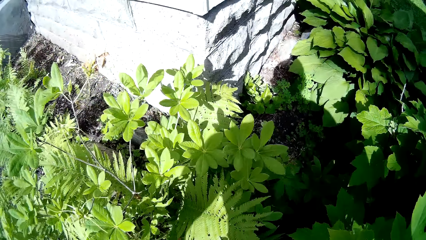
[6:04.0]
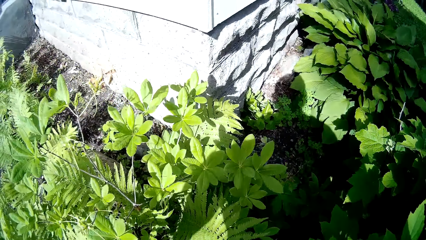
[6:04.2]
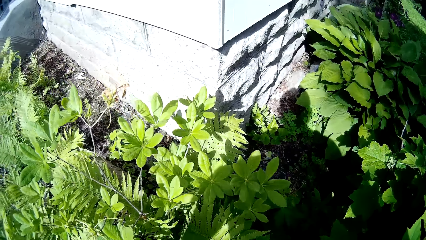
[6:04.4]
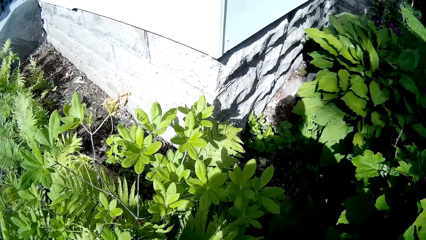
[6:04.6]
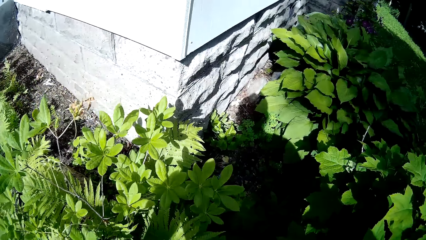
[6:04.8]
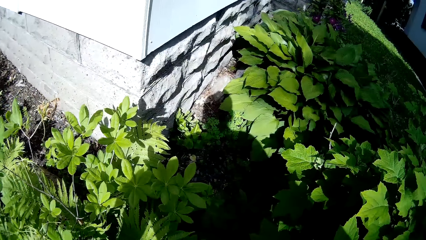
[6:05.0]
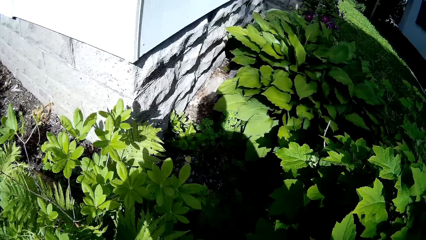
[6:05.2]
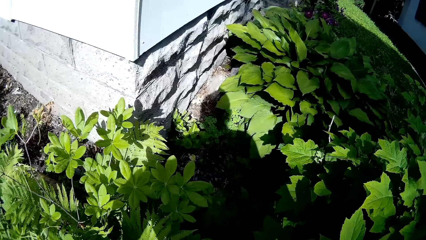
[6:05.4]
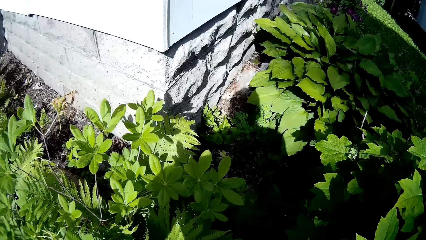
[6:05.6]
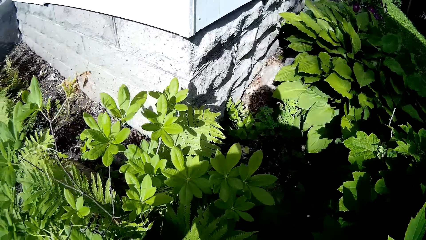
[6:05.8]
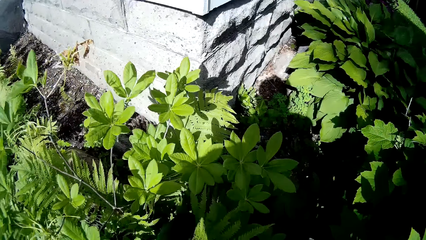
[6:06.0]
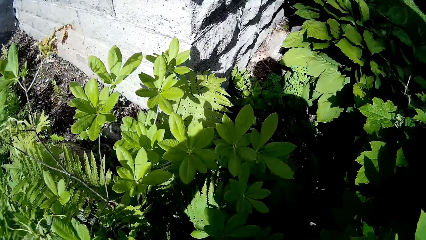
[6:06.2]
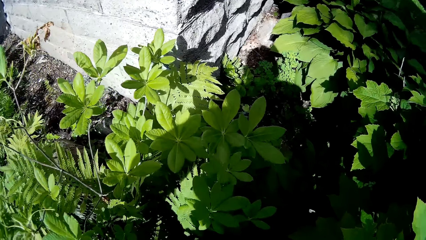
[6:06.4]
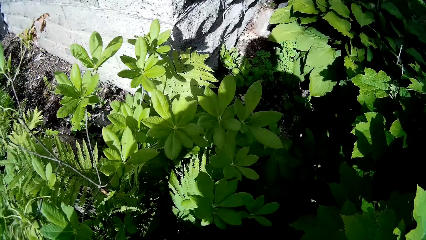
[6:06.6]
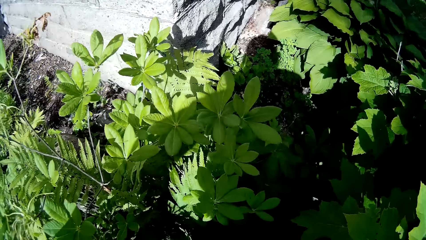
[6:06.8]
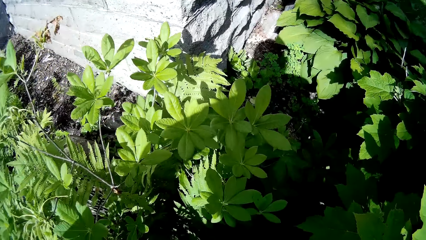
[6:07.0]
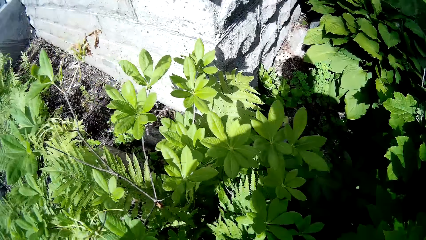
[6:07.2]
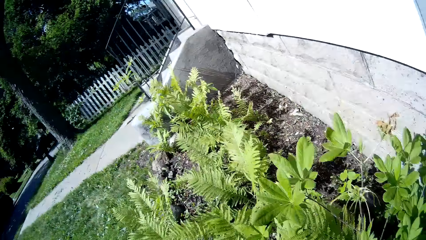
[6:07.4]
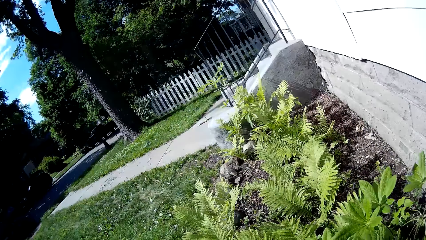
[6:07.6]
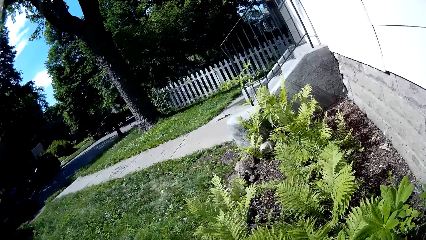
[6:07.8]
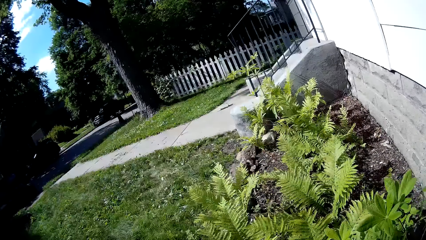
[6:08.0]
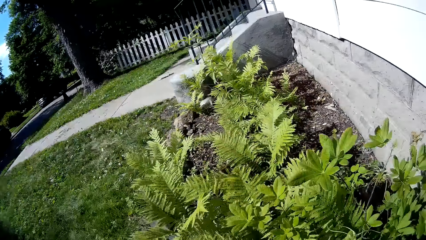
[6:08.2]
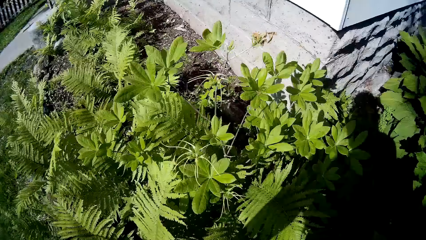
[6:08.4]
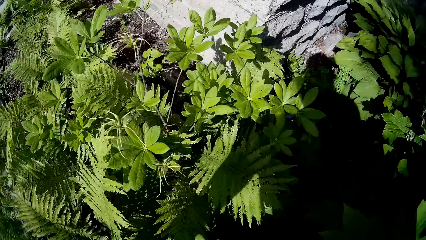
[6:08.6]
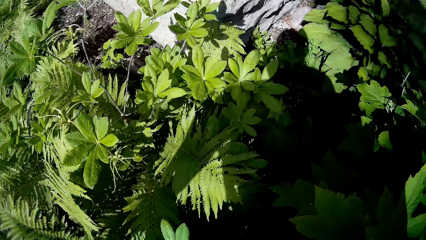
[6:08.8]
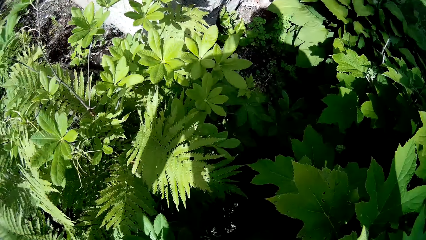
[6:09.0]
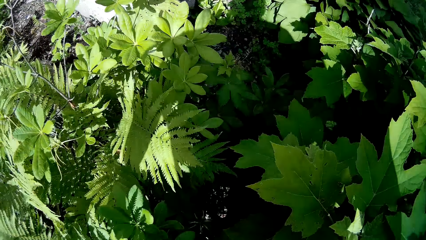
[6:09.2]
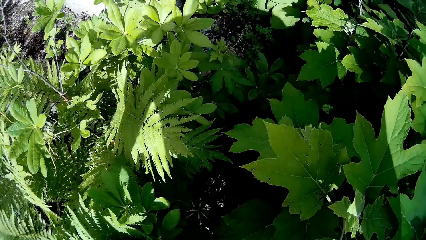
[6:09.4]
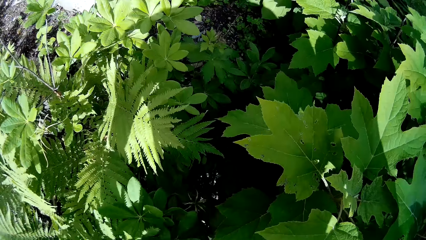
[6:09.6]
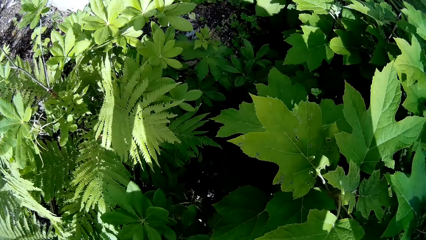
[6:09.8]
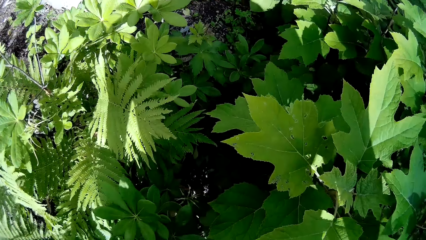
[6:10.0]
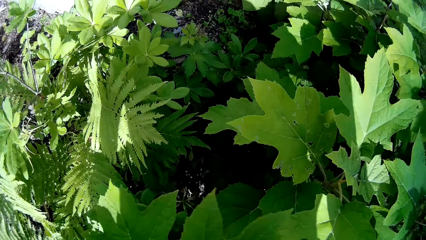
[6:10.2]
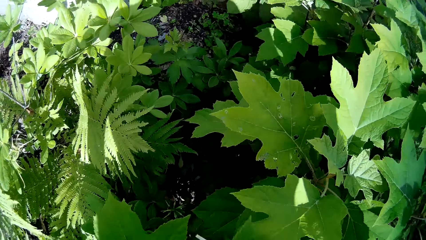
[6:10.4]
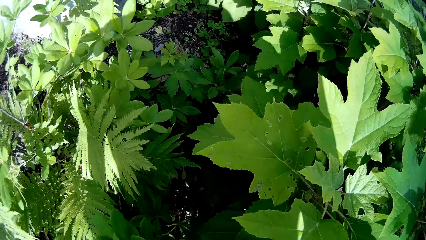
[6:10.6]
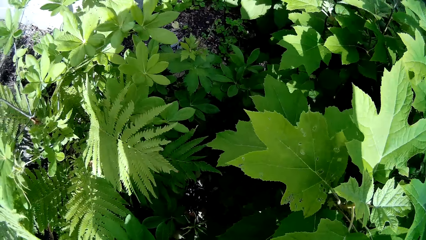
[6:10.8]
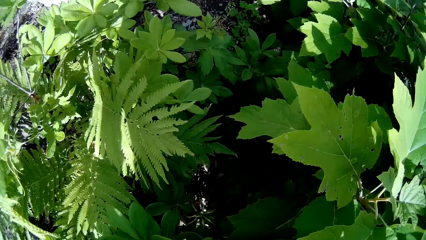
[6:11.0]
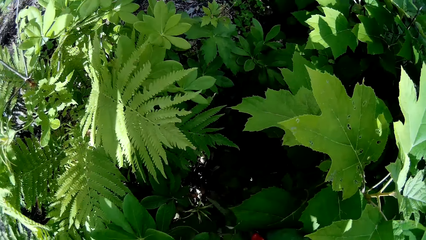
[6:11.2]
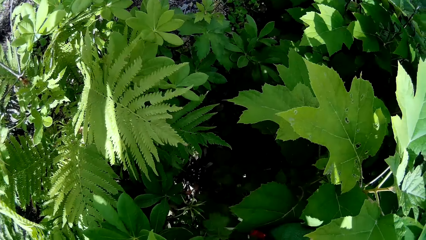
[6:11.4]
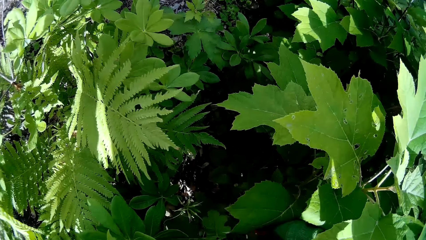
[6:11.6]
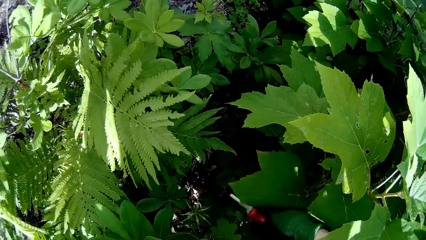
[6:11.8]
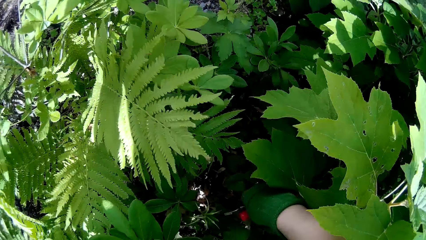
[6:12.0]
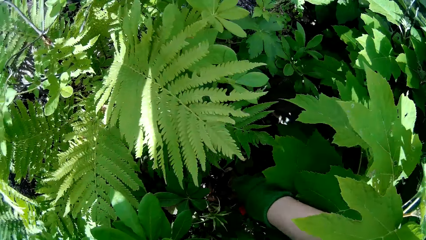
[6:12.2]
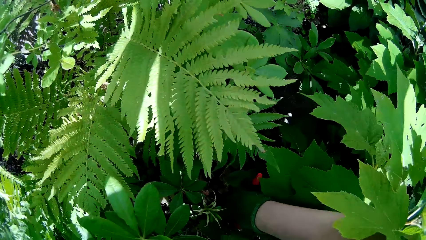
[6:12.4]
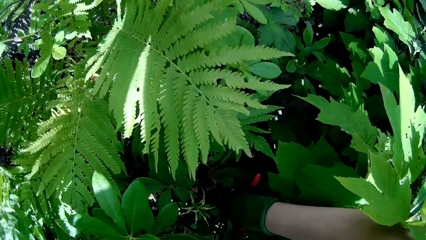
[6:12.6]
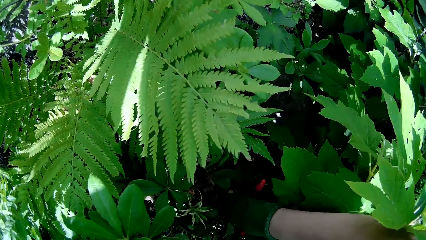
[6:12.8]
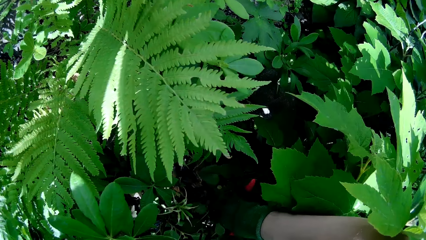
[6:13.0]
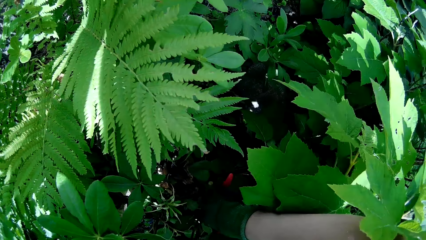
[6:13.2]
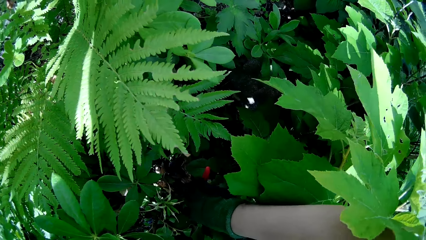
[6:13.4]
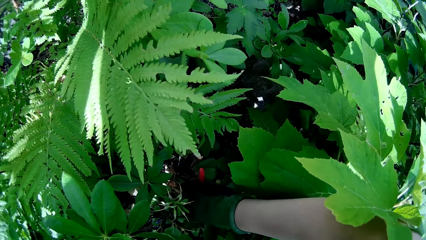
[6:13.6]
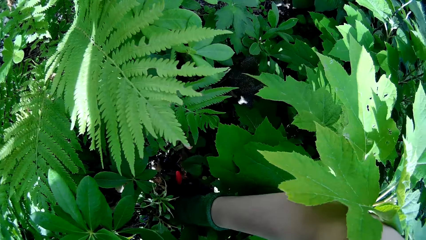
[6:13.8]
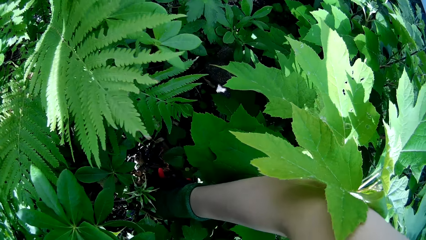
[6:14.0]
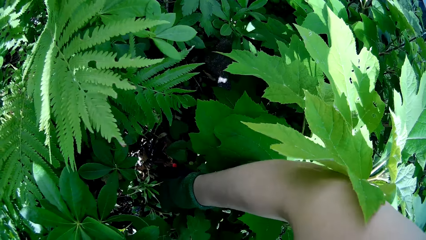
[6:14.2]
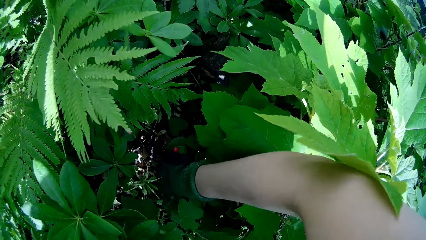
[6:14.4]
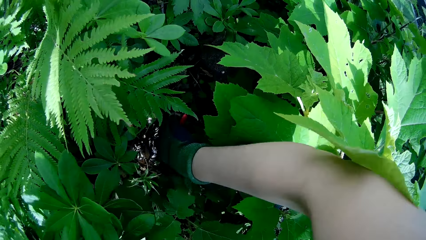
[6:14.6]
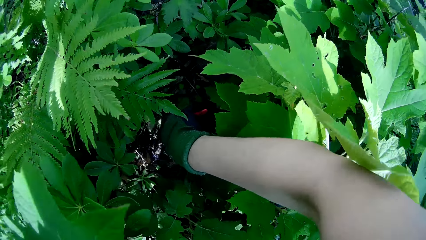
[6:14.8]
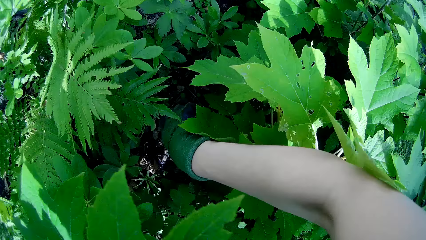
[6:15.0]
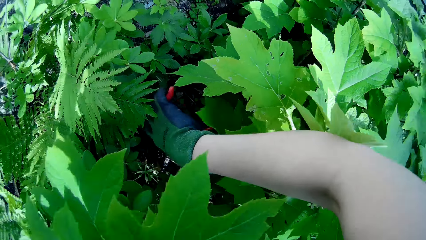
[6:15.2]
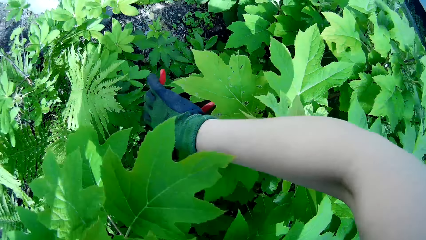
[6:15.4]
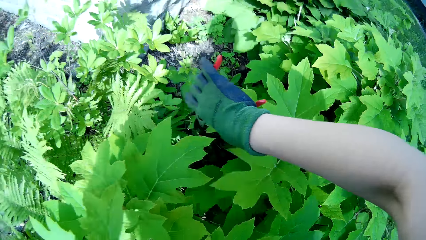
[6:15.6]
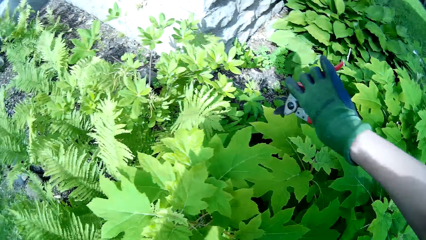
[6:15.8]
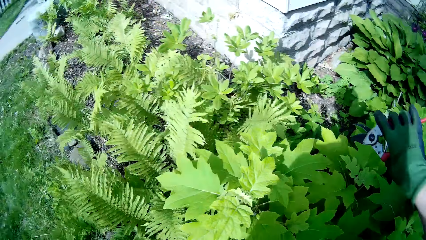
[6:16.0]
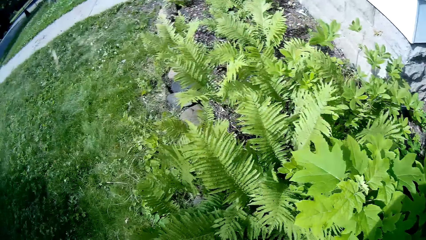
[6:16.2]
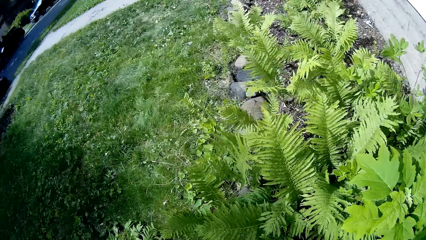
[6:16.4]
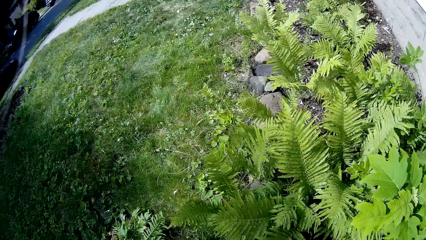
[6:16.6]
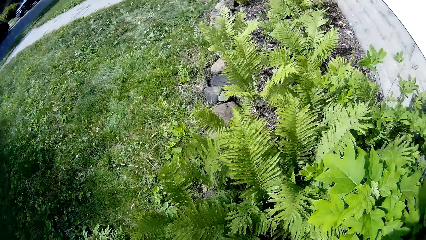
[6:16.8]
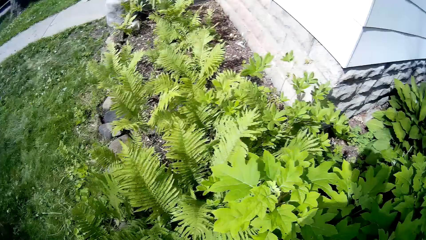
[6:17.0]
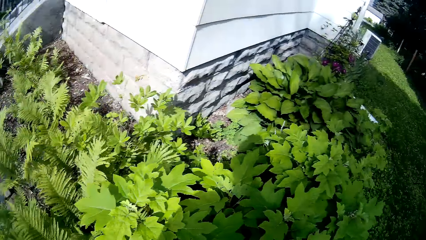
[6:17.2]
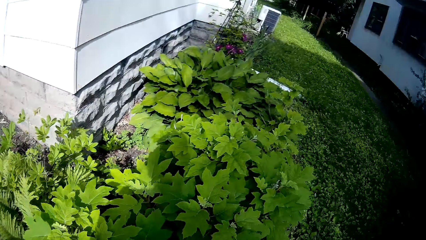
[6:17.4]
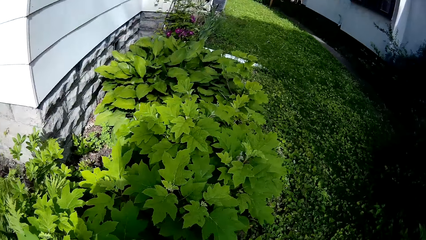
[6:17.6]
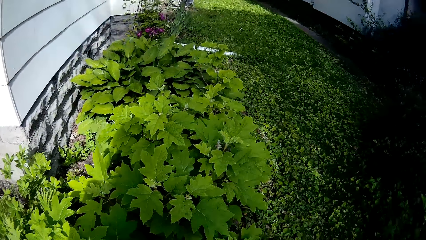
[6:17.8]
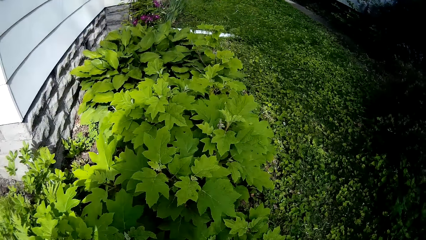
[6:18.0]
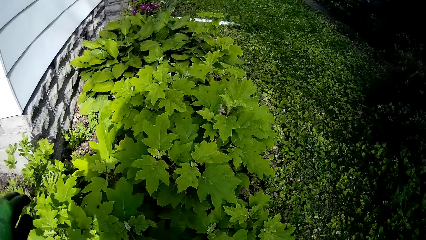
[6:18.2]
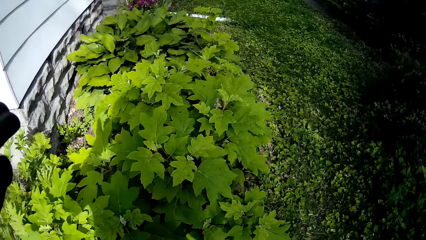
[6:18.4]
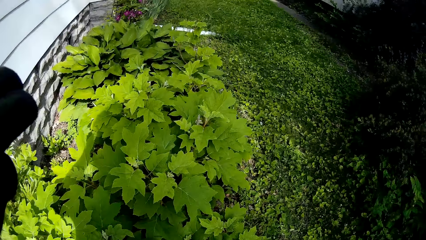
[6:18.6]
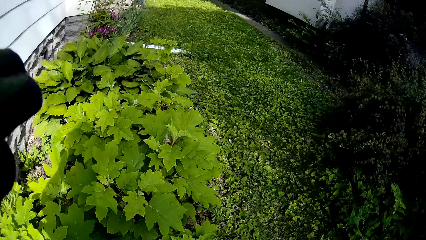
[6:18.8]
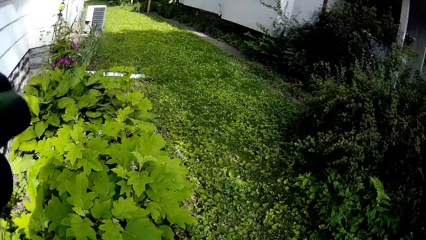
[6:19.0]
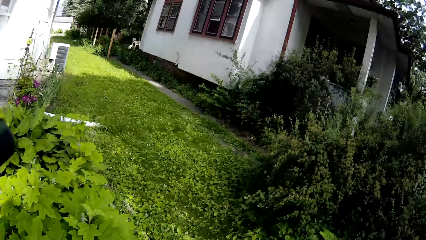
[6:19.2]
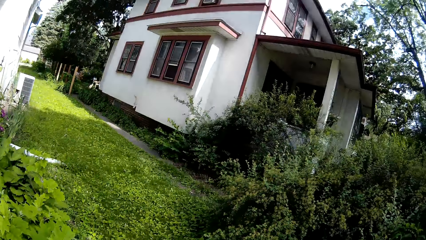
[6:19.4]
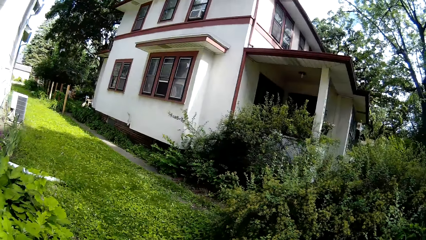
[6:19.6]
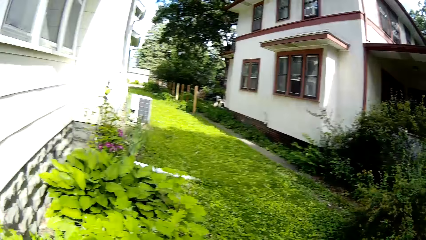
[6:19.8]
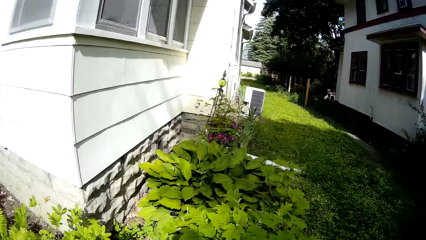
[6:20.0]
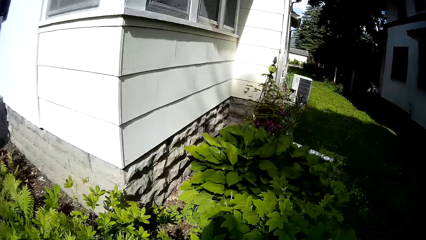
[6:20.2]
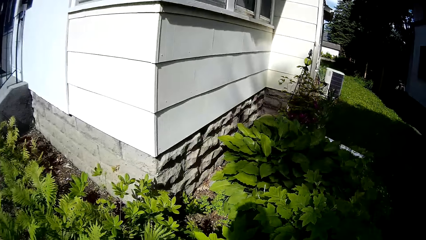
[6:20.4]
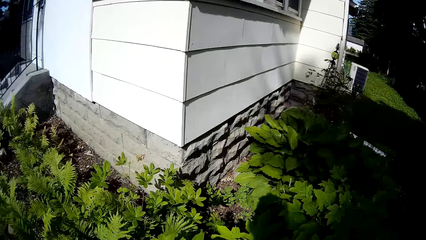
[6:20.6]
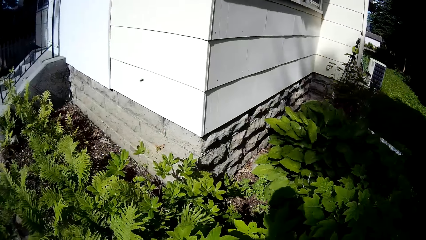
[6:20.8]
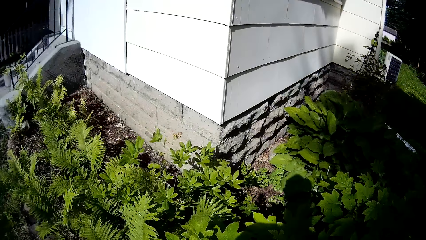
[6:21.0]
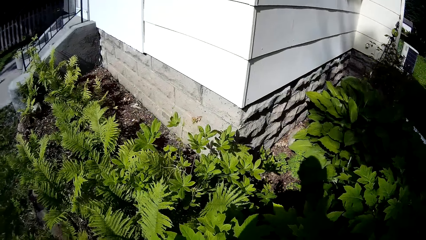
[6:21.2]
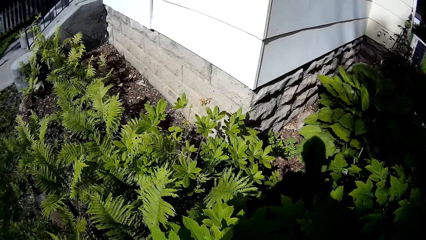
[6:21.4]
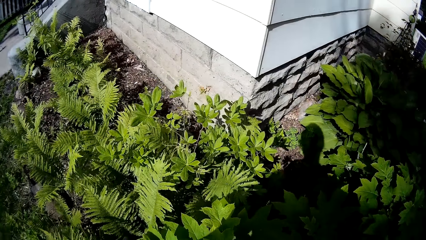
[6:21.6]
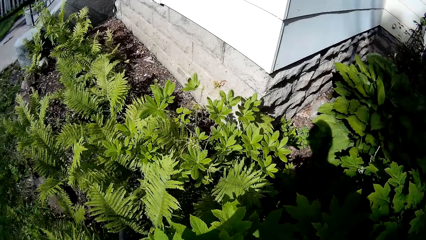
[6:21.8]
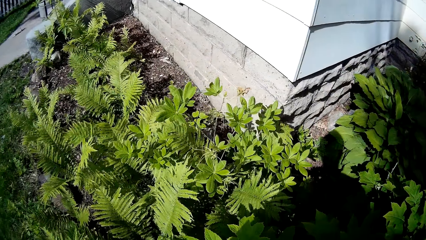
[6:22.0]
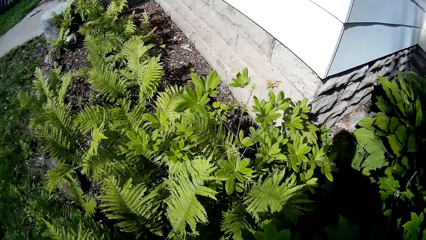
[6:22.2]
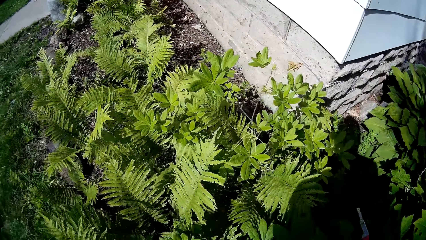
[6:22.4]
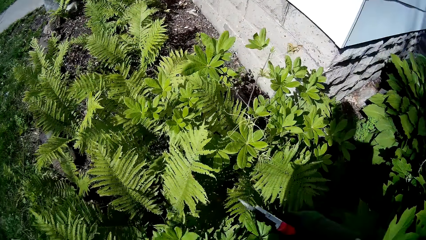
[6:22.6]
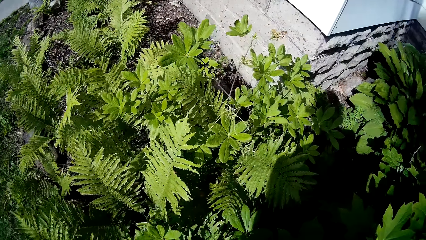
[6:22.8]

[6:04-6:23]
The camera wearer looks around. He prunes grasses with the hand pruner in his right hand. He looks around.
